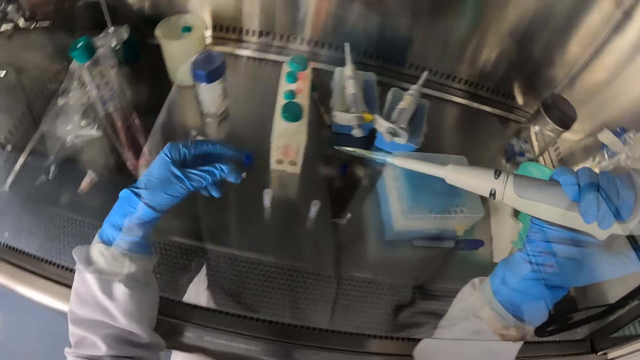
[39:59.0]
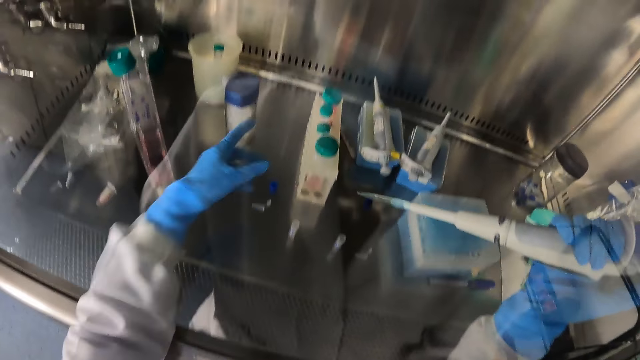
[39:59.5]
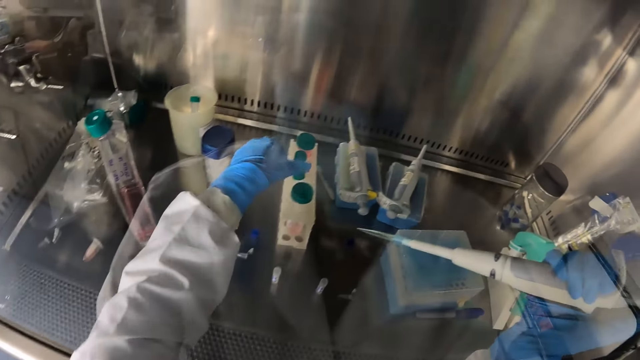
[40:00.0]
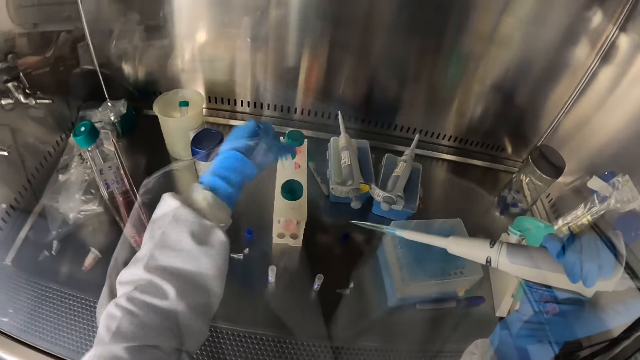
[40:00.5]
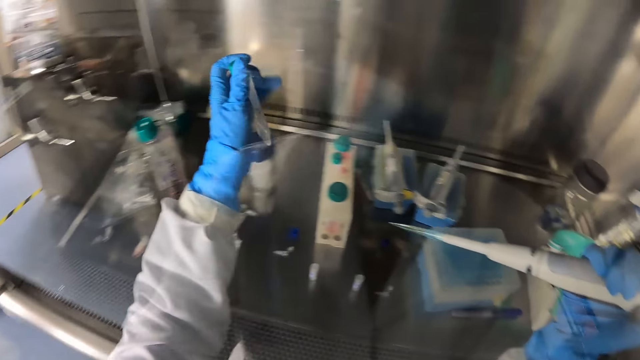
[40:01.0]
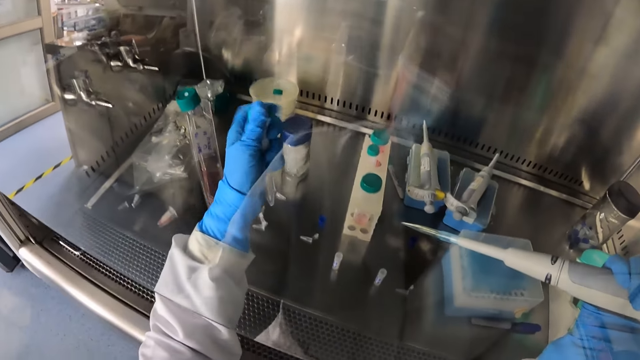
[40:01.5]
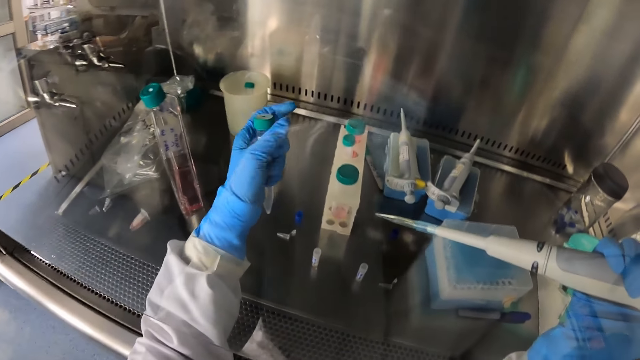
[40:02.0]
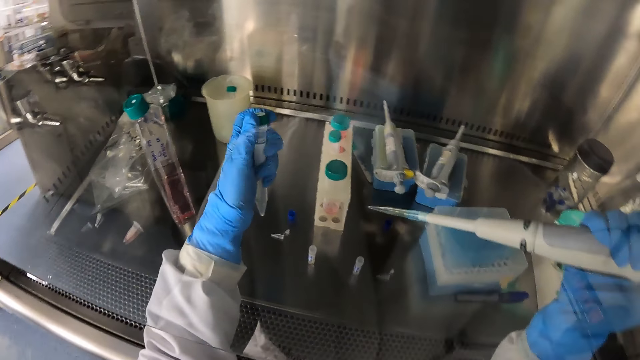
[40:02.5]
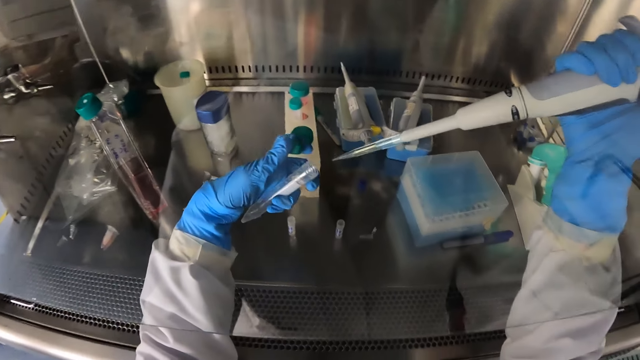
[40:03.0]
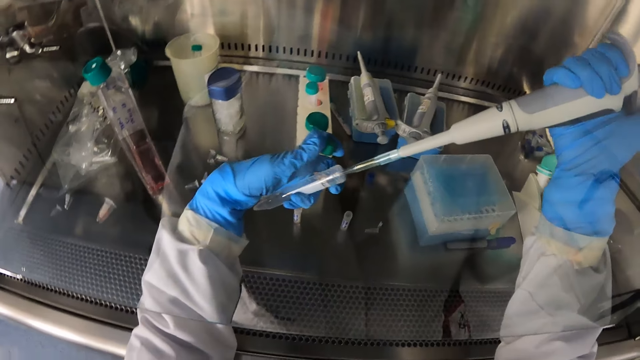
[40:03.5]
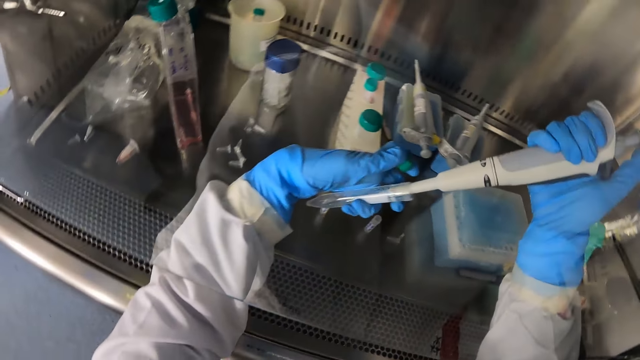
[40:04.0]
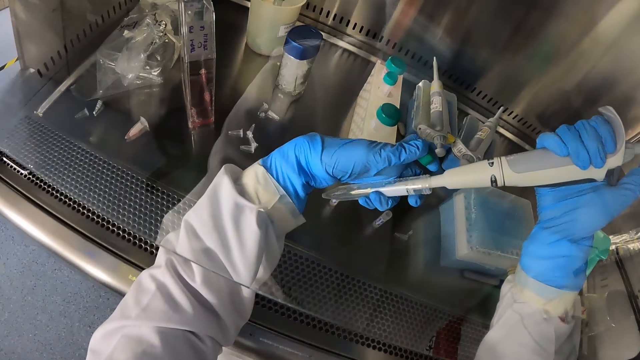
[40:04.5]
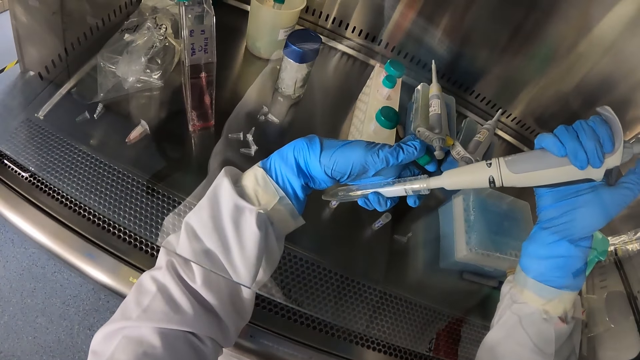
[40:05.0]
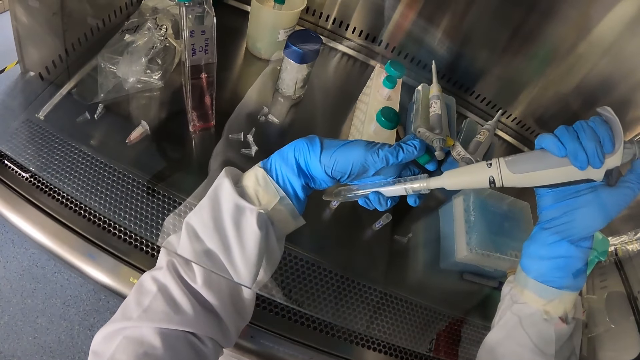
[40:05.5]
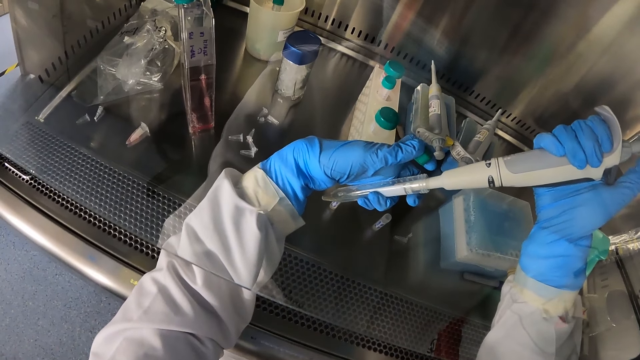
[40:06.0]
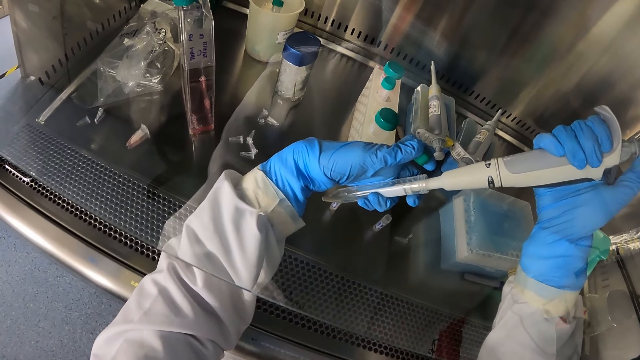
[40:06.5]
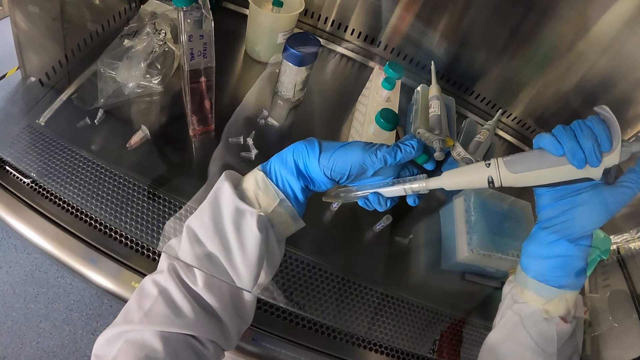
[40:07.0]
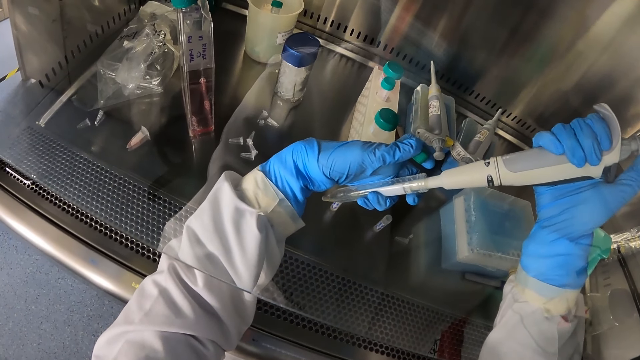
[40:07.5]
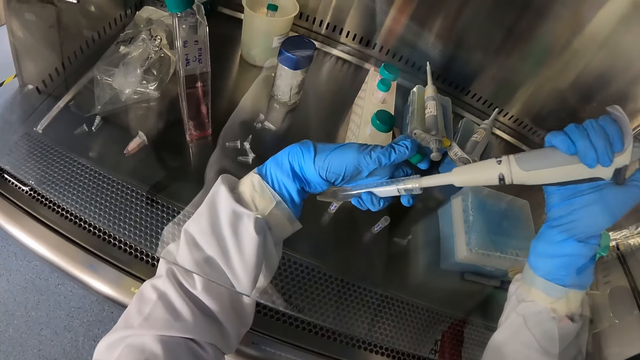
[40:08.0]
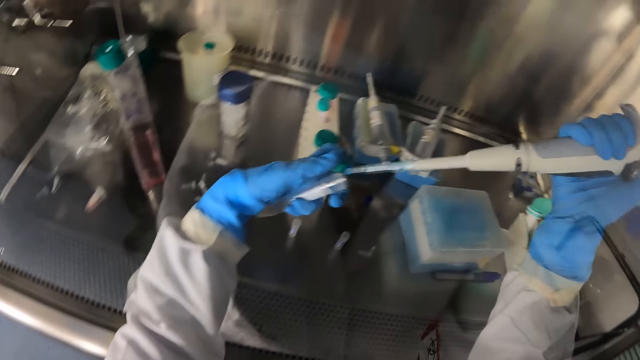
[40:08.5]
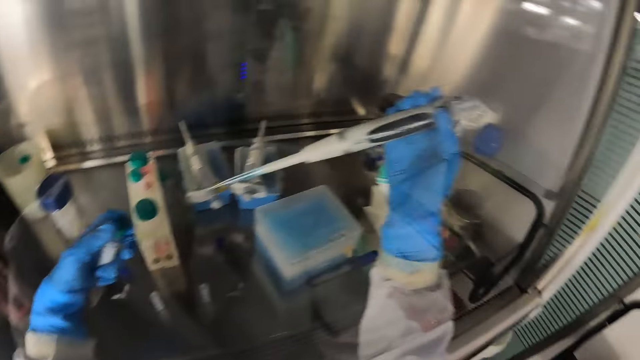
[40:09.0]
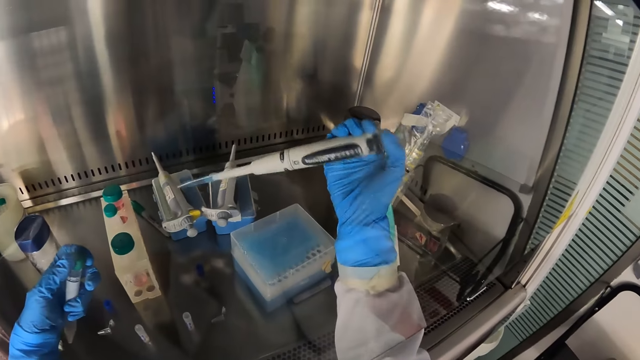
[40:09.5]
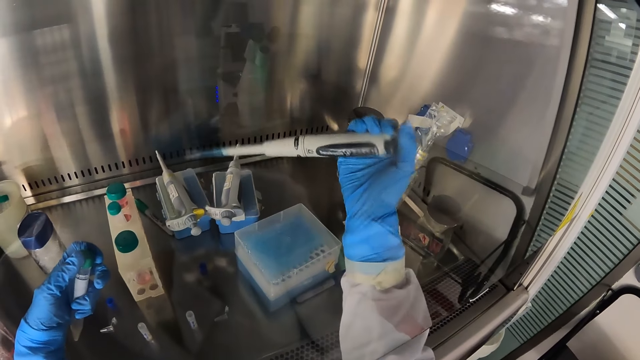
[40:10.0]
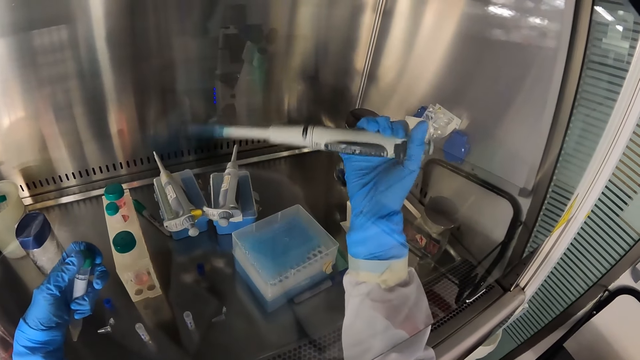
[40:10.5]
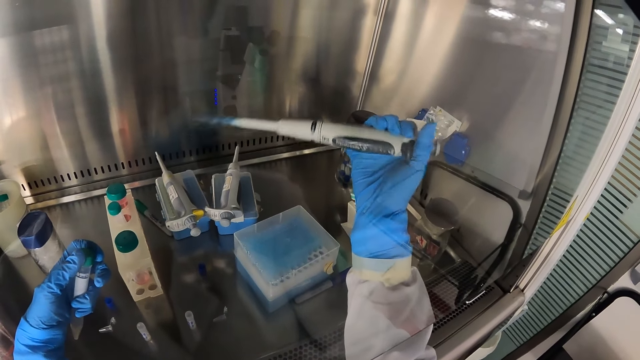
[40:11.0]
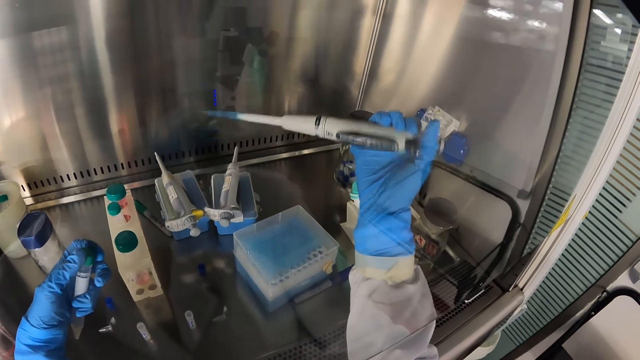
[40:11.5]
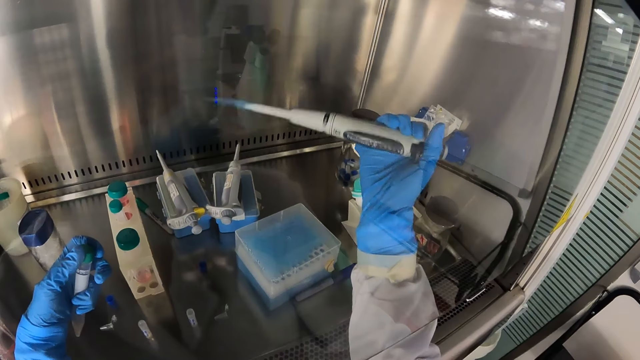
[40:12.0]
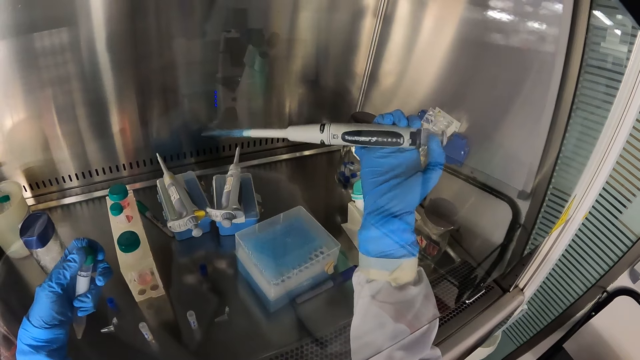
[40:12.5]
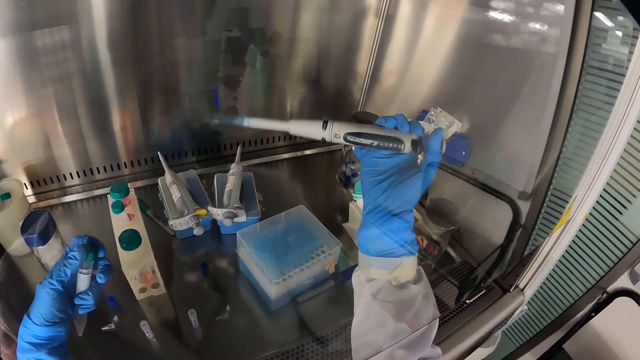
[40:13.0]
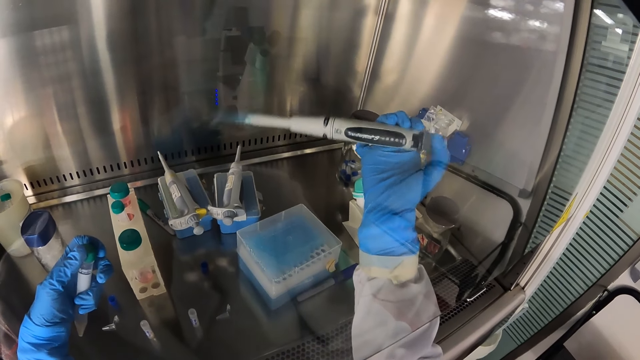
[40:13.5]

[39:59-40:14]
The camera wearer picks up a conical tube with her left hand from the tube rack. She opens the conical tube with her left hand. She passes some fluid to the conical tube in her left hand with the micro pipette in her right hand. She dips the syringe in the tube. She adjusts the micro pipette in her right hand. She turns the syringe knob.

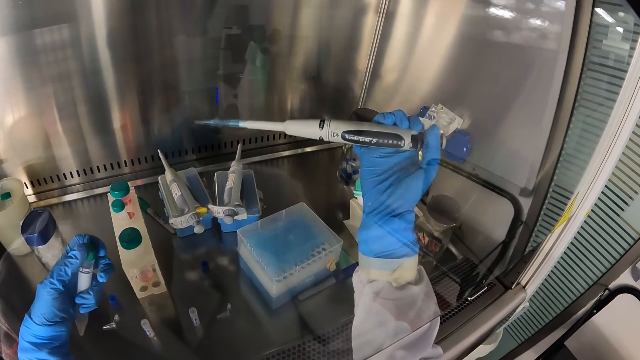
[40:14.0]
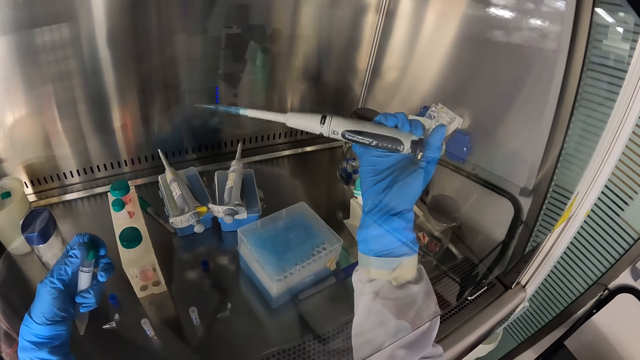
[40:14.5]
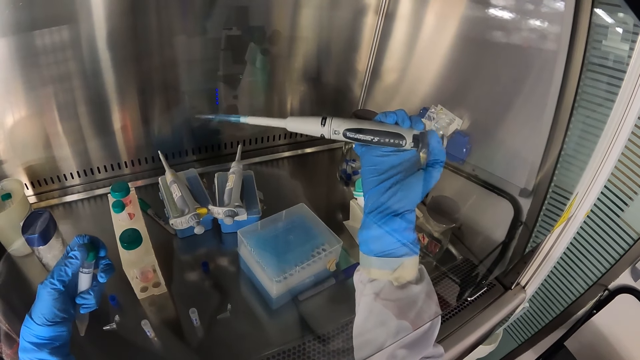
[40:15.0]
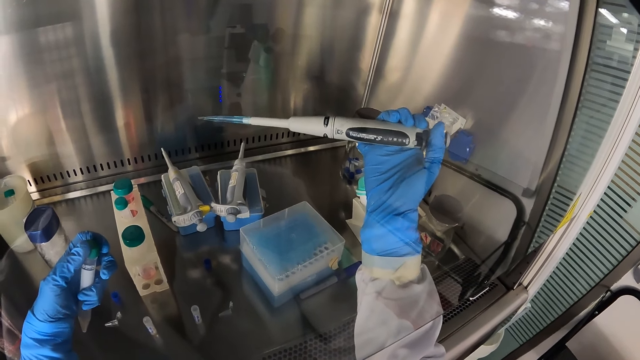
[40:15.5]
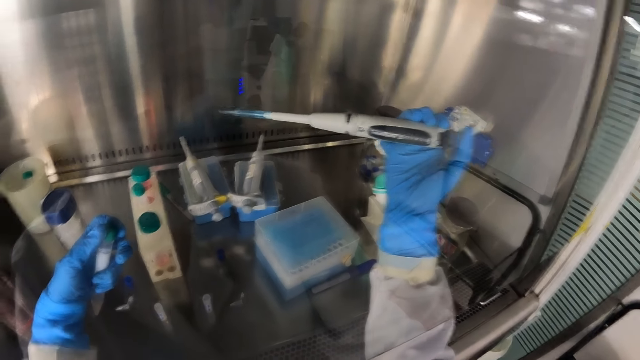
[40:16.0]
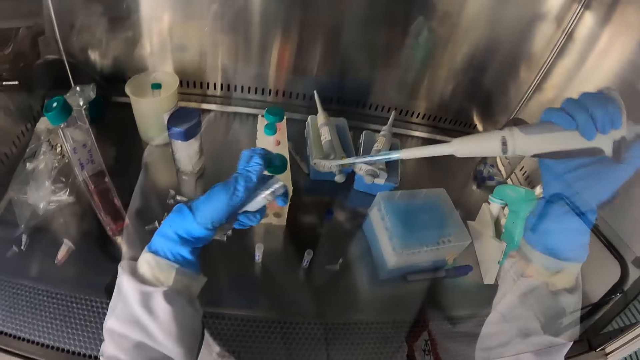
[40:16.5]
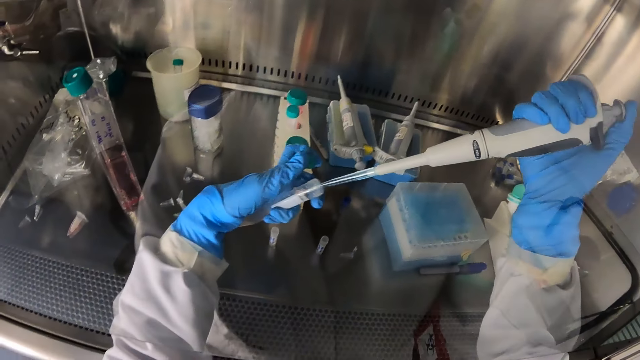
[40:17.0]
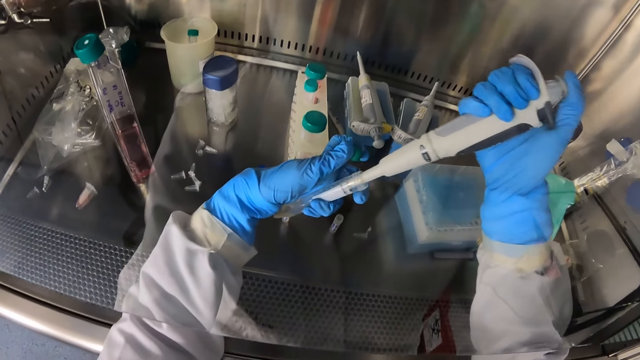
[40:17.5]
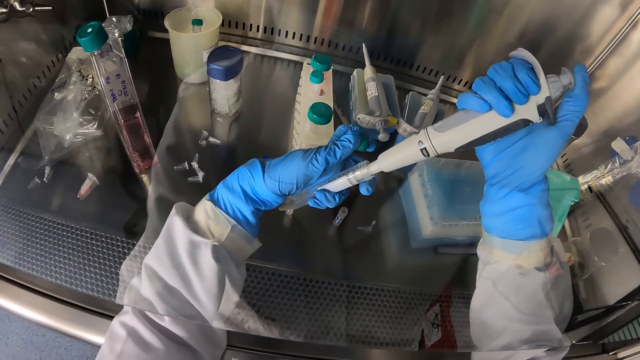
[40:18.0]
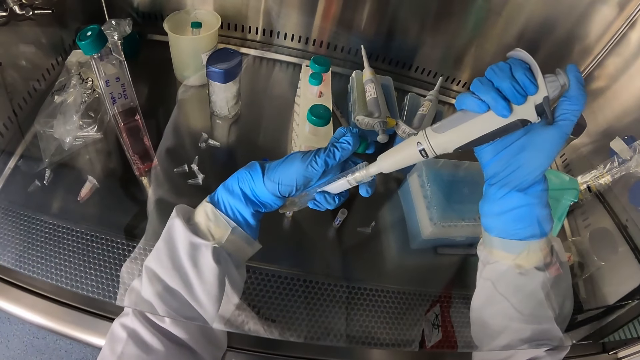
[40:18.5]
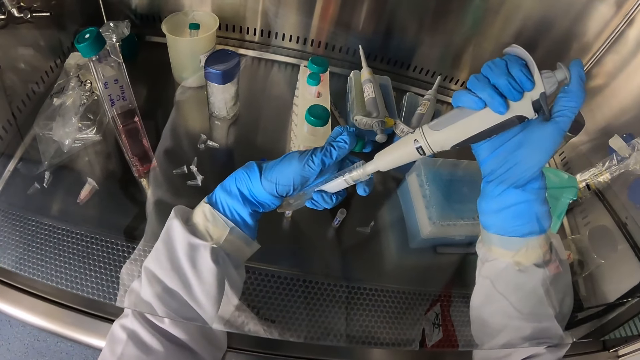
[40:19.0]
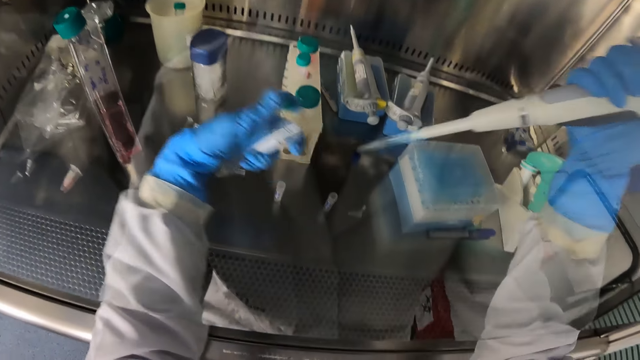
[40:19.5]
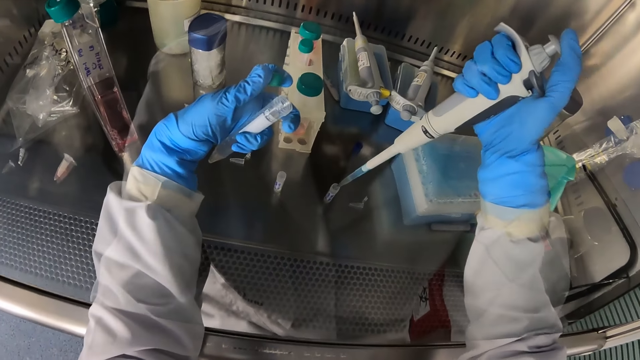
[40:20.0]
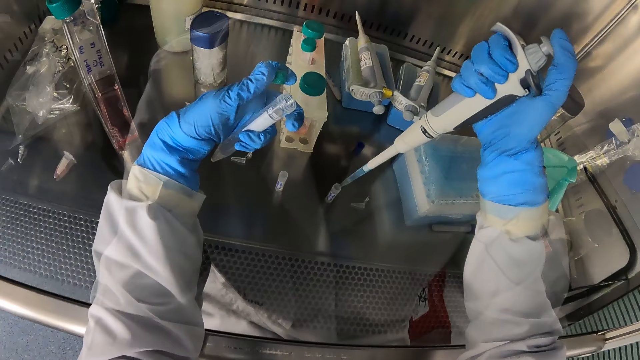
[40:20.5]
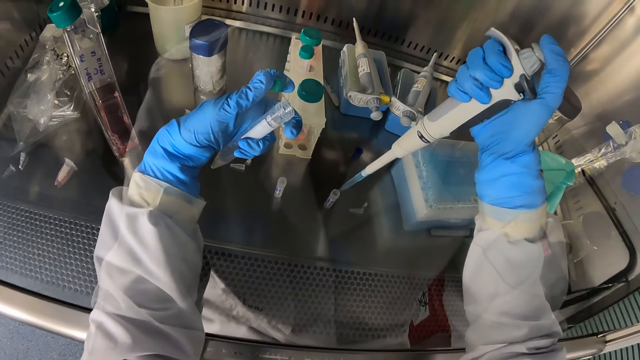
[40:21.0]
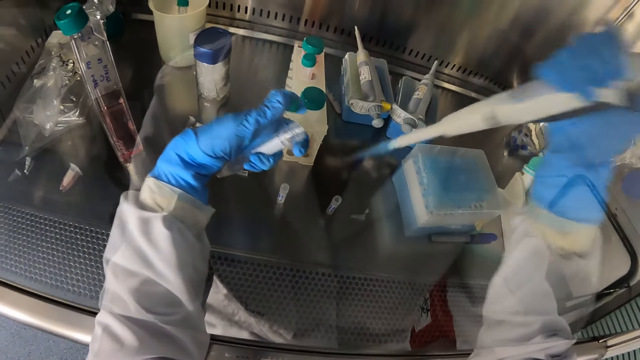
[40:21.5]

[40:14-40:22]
The camera wearer takes some fluid from the conical tube in her left hand with the micro pipette in her right hand. She dips the syringe in the tube. She passes some fluid to the graduated bottle with the micro pipette in her right hand. She presses the syringe.
